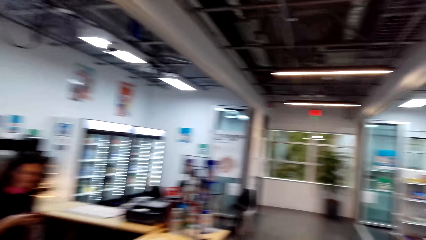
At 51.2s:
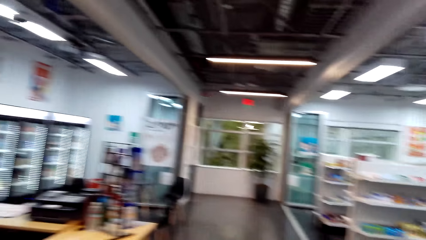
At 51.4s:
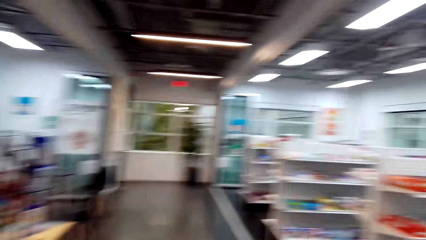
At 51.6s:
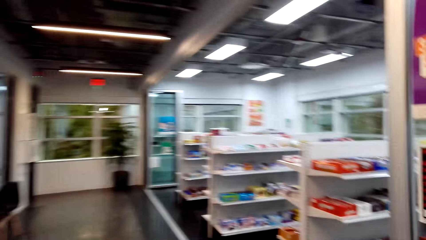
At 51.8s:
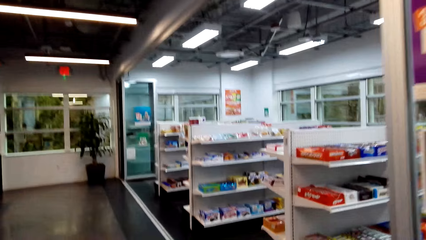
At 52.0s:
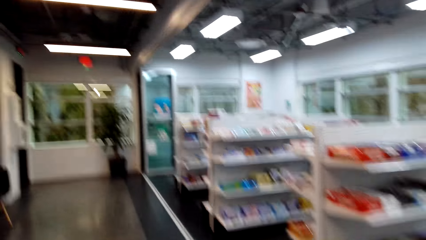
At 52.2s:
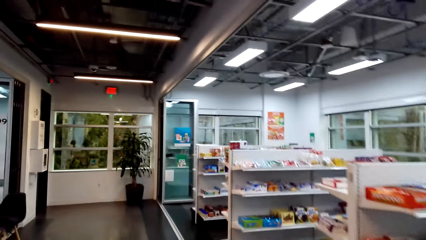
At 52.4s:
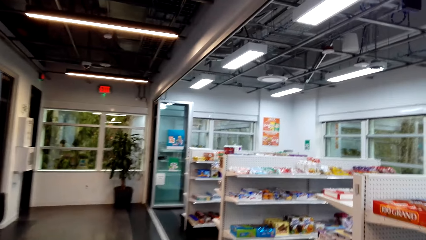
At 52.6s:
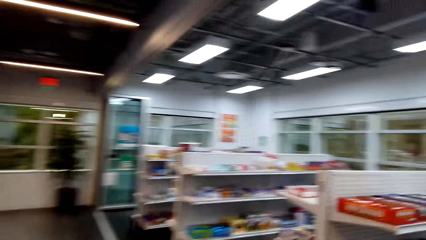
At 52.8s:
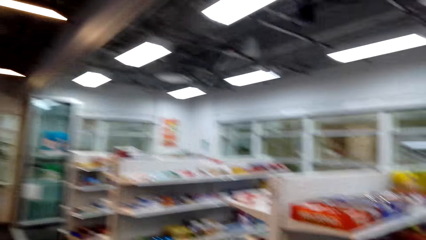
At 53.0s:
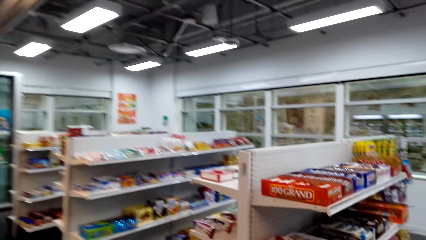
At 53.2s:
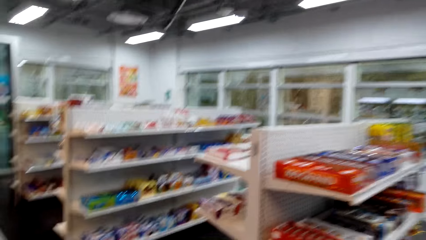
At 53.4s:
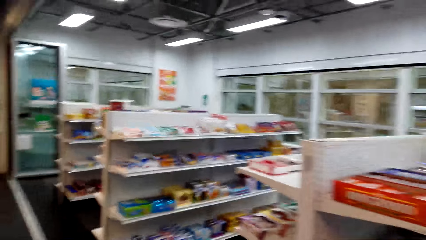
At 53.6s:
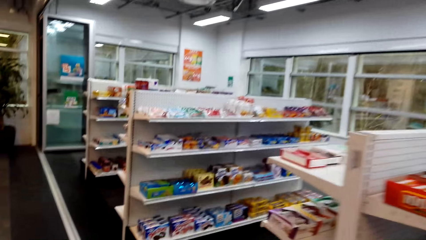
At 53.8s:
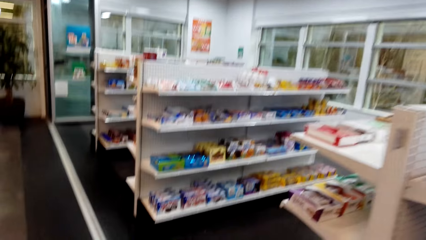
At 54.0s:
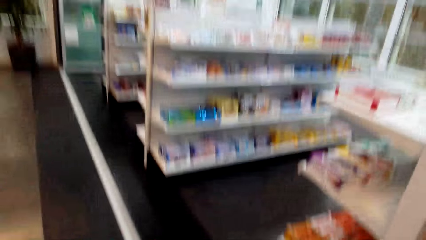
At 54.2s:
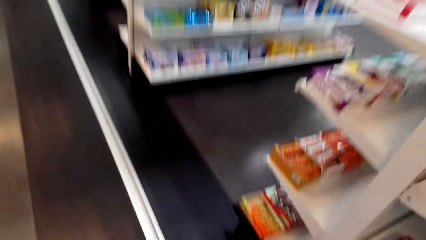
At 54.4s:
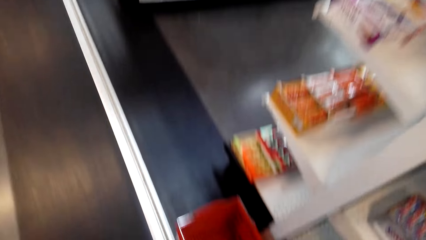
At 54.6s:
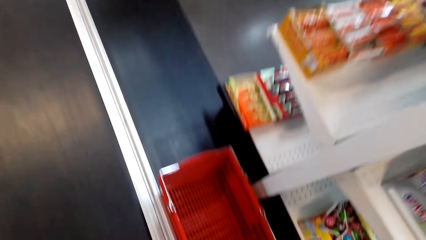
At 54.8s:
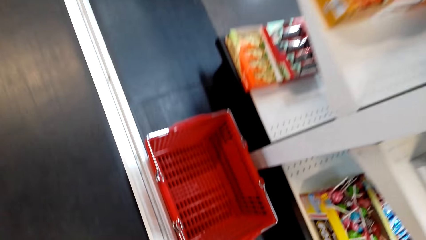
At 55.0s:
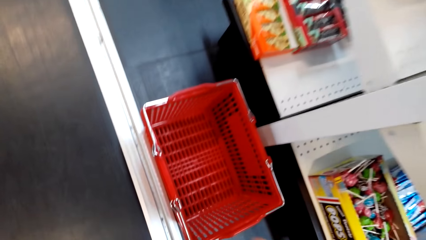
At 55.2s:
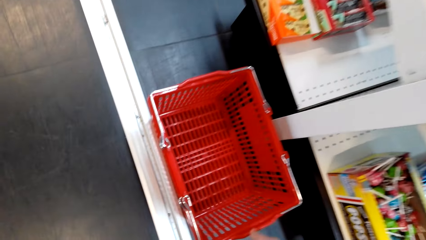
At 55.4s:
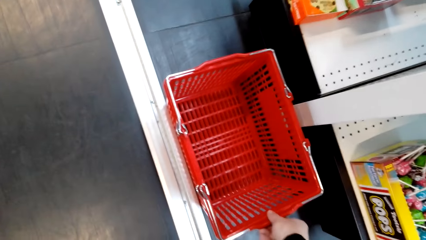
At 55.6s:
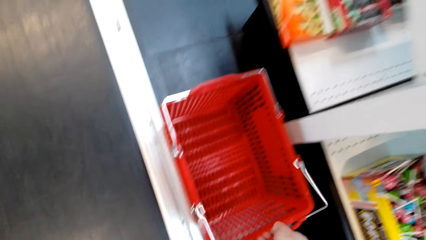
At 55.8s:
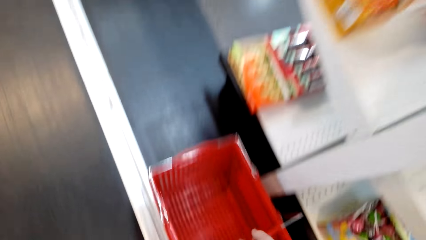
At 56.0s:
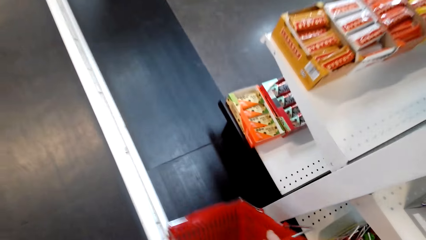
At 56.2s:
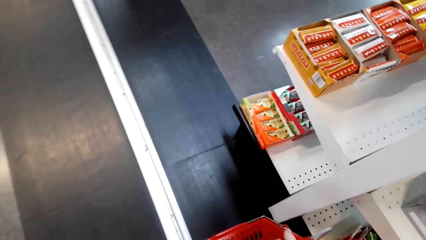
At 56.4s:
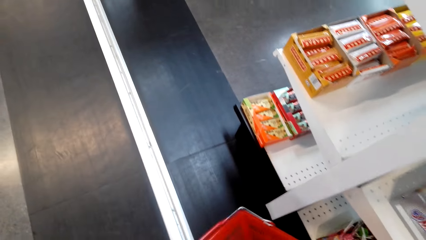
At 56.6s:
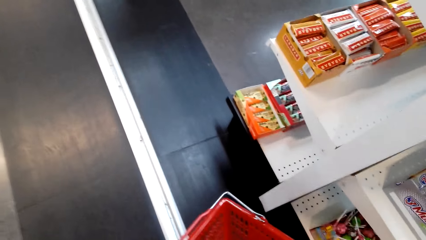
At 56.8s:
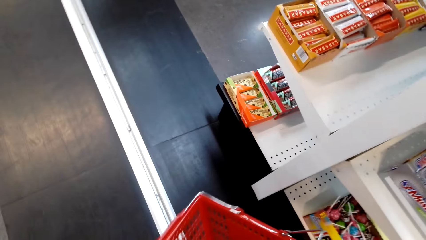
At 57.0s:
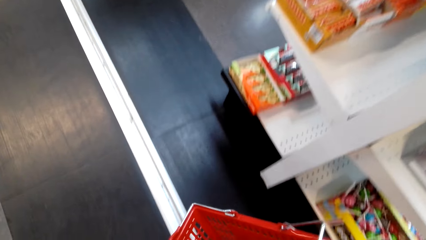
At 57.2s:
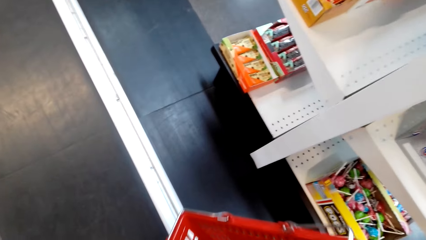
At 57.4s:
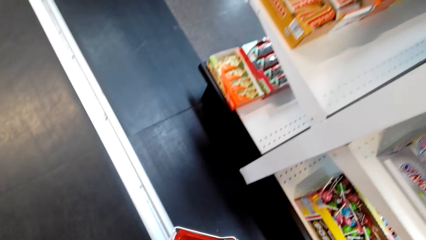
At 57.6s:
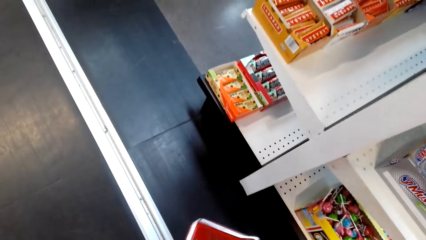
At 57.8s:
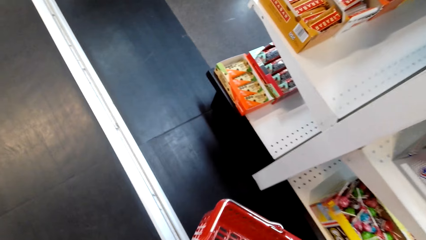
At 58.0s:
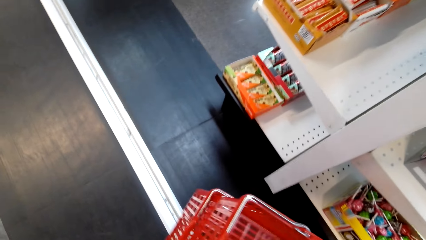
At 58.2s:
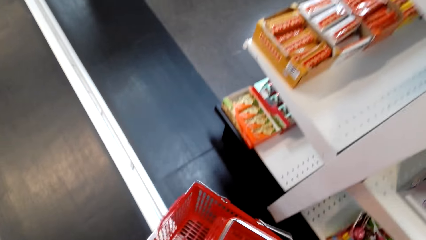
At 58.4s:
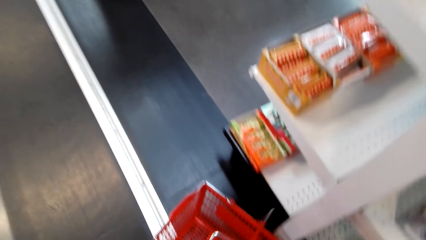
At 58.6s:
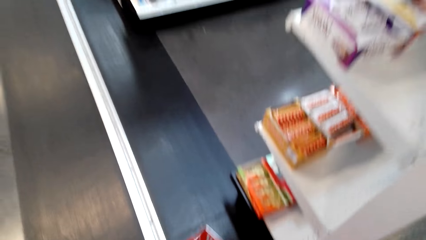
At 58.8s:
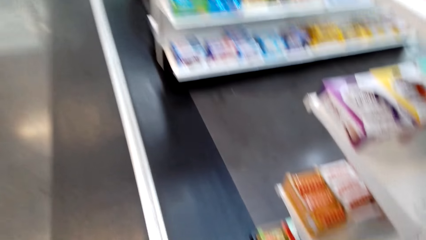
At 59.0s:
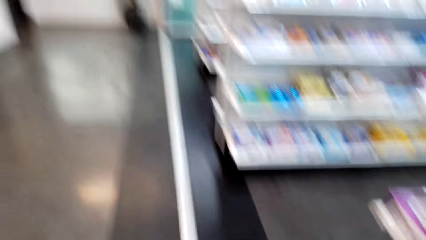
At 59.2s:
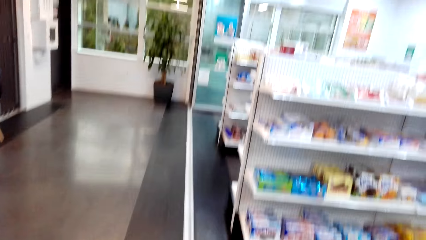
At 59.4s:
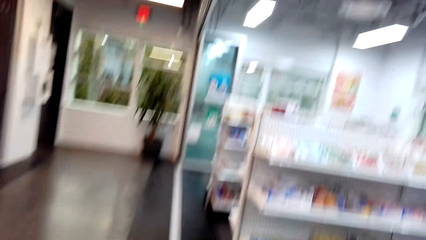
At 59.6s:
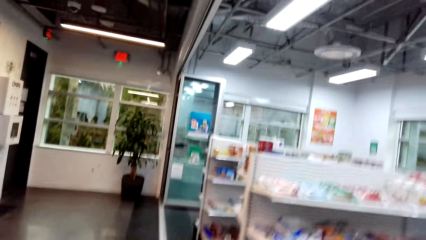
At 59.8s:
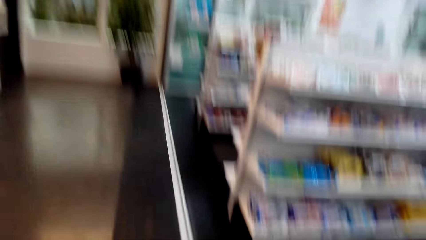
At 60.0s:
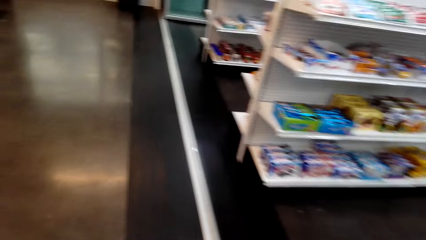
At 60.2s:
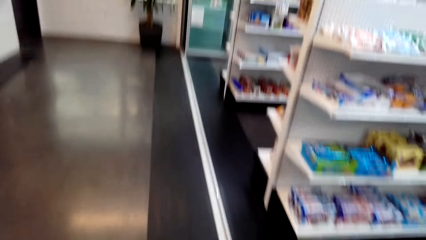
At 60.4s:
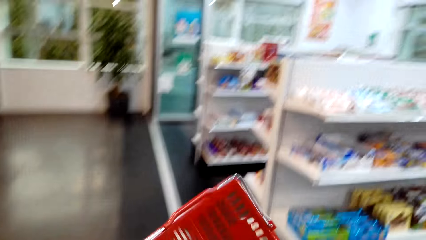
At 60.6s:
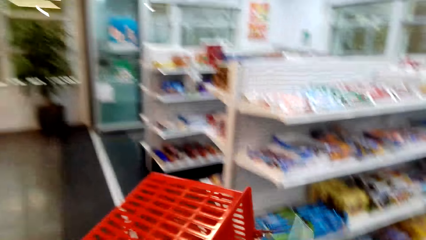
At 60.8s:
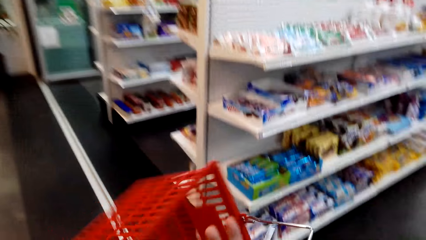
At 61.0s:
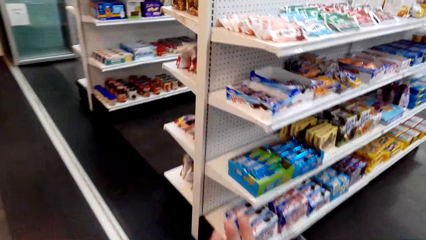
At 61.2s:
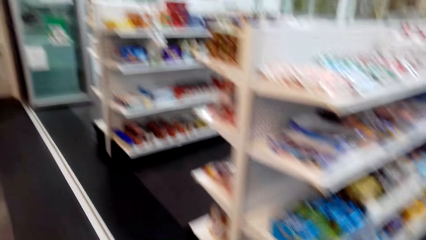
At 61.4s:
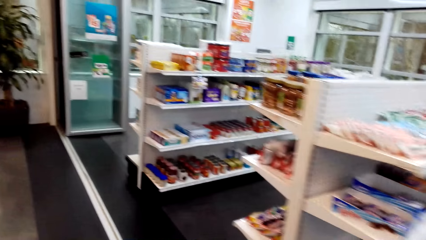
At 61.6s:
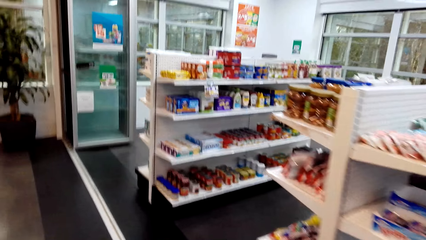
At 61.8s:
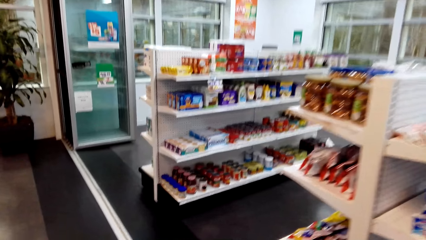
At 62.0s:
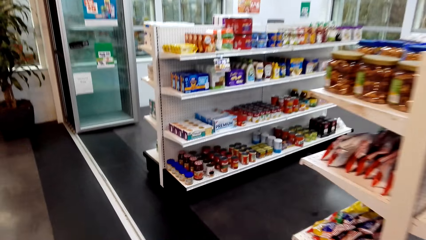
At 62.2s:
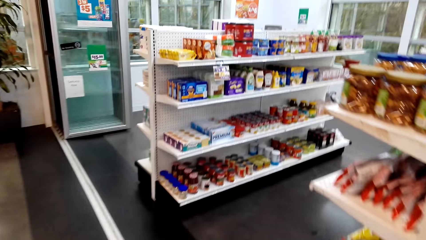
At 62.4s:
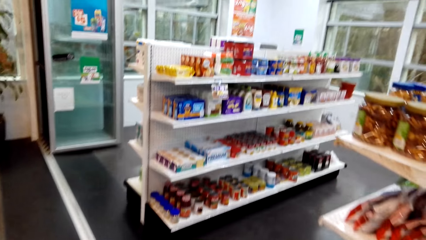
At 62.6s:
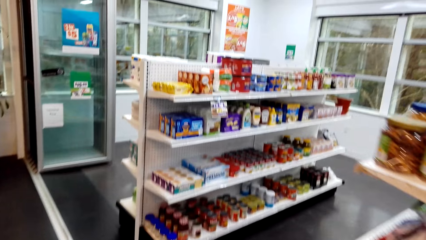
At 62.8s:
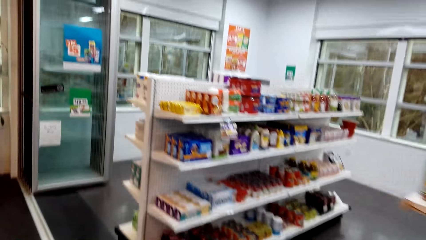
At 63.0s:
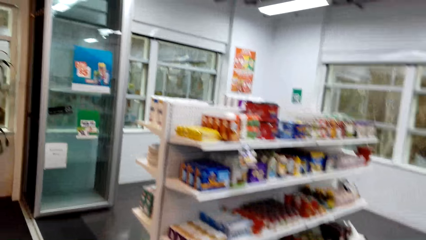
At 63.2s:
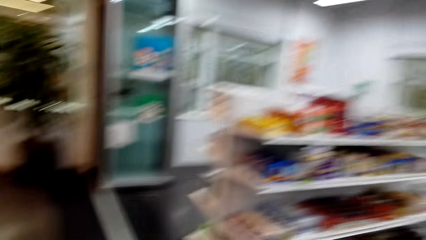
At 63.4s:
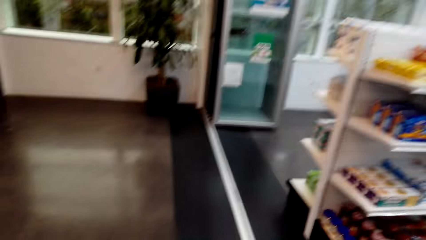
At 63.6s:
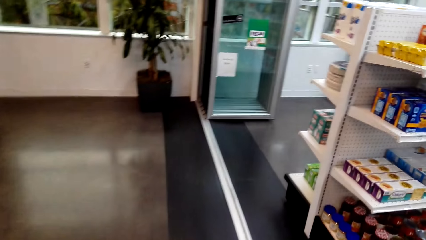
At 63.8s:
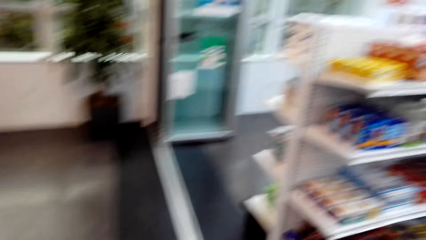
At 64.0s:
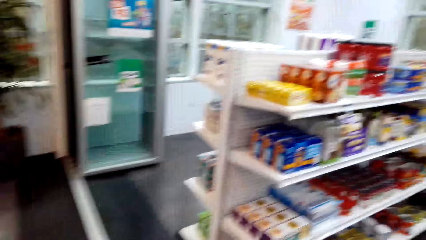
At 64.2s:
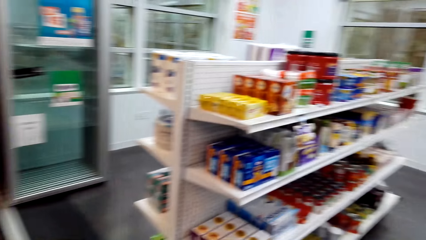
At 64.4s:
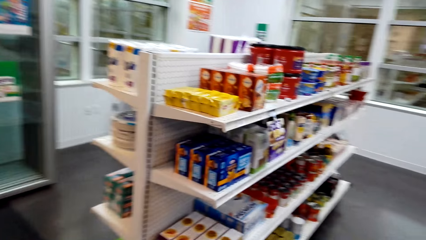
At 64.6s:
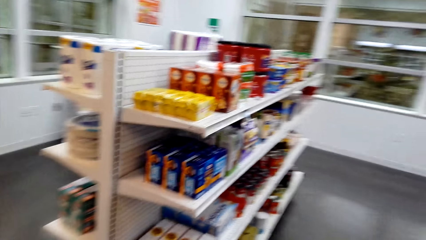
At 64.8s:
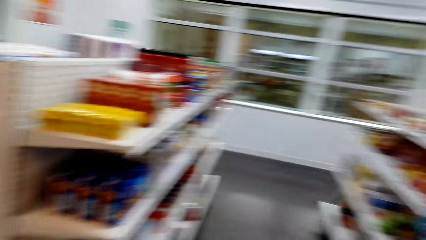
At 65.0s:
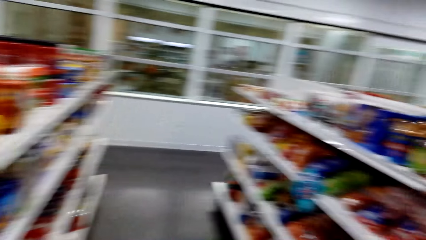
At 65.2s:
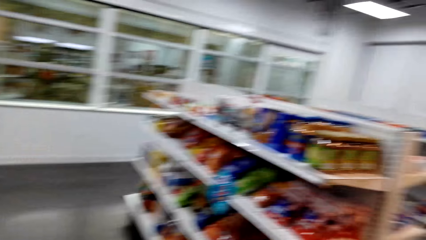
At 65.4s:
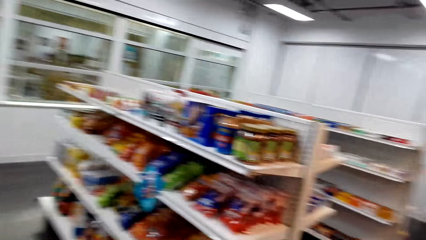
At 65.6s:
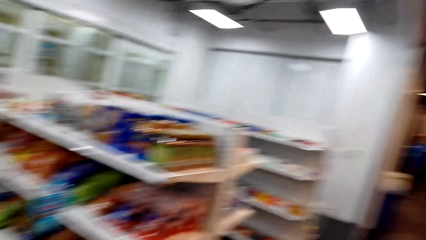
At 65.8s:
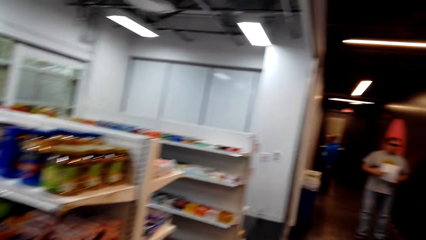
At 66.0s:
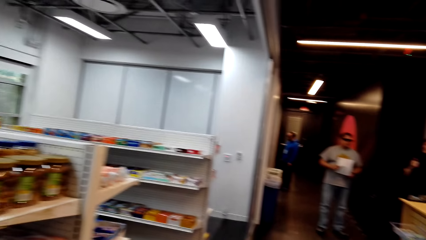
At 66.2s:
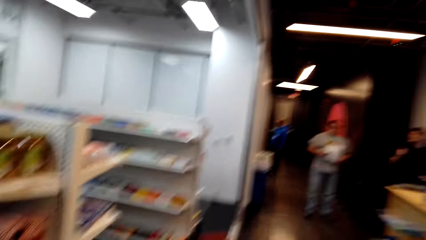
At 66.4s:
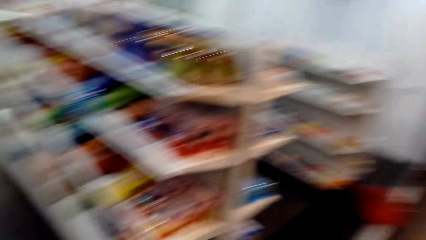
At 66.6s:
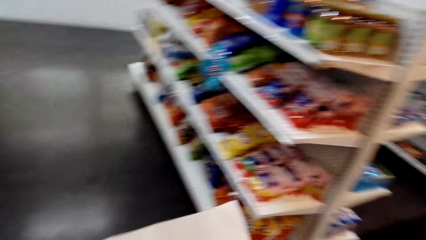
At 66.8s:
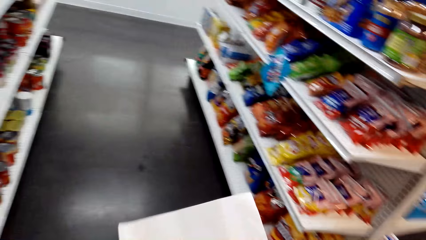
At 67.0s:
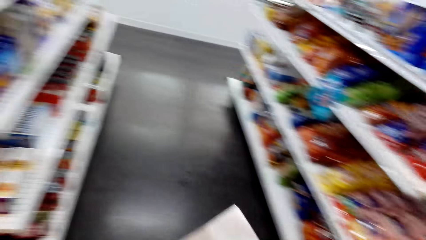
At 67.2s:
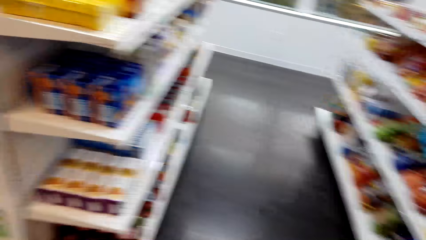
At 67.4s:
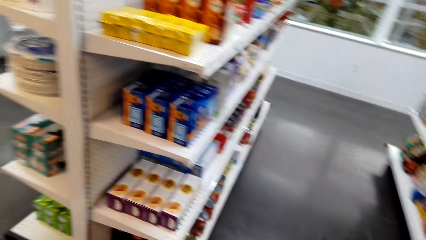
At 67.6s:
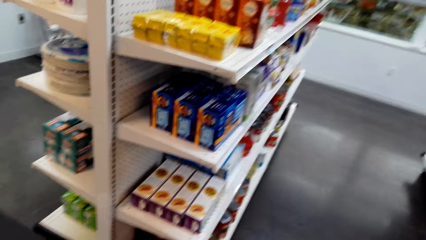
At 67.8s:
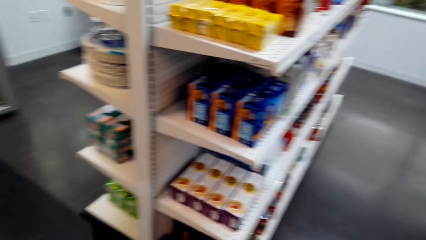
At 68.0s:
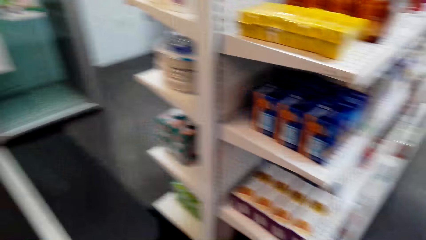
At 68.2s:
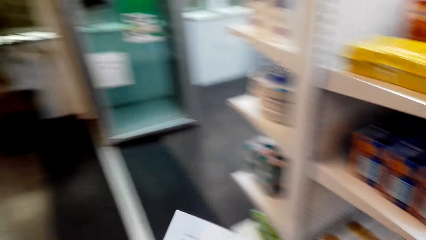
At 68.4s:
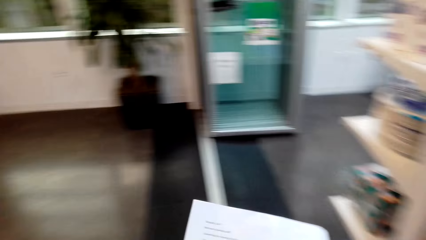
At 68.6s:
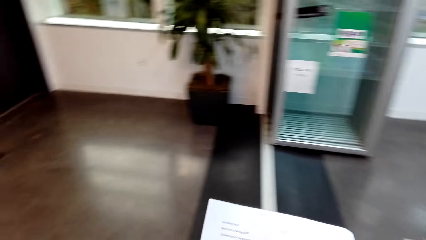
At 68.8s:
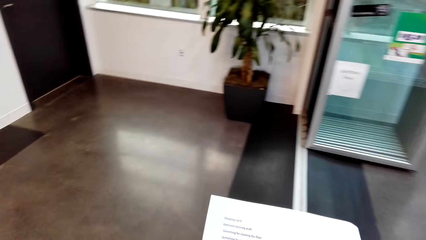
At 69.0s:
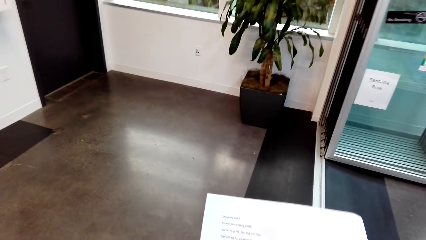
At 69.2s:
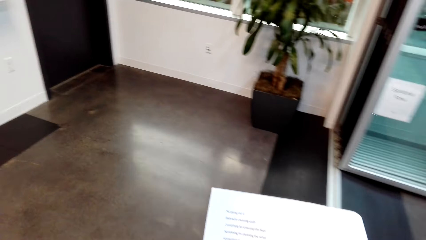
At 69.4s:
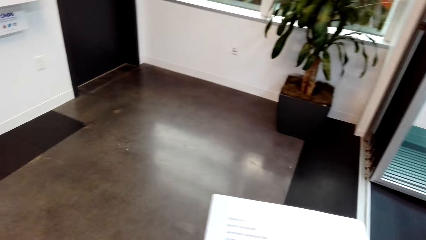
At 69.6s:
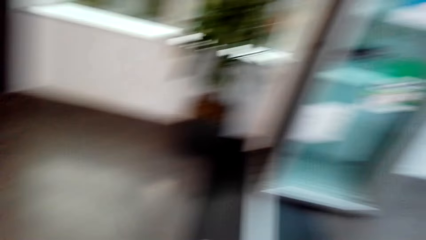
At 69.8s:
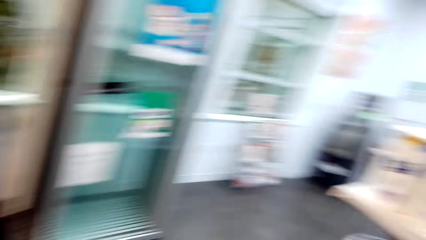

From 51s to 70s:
The camera wearer walks in the supermarket. They pick a shopping basket. They shake the shopping basket. They walk around the supermarket. They lift the basket. They hold the shopping basket. They look at the shopping list. They walk around the supermarket.
